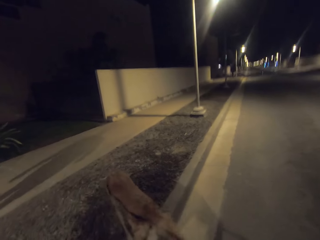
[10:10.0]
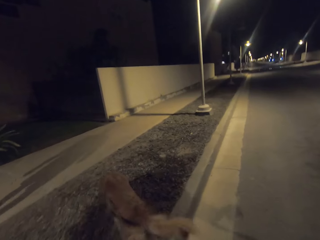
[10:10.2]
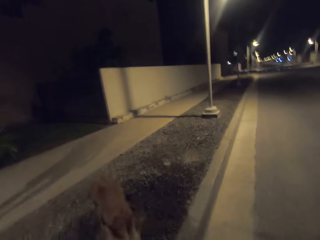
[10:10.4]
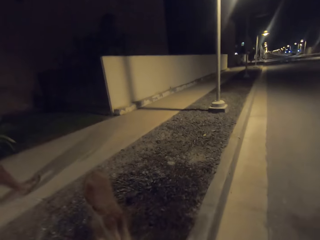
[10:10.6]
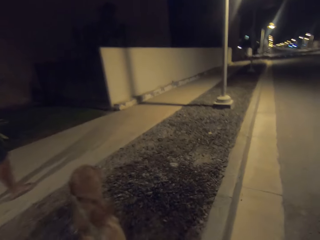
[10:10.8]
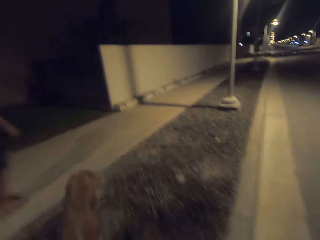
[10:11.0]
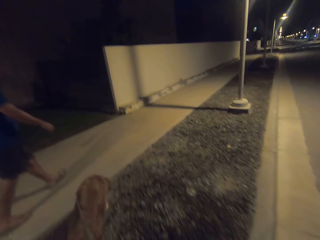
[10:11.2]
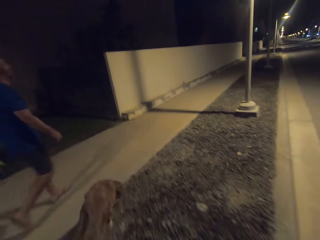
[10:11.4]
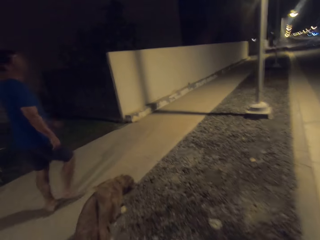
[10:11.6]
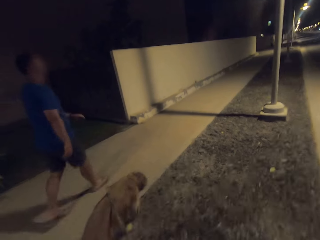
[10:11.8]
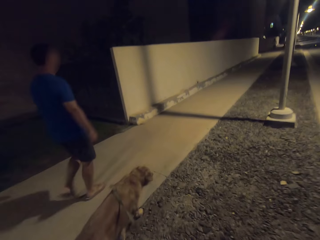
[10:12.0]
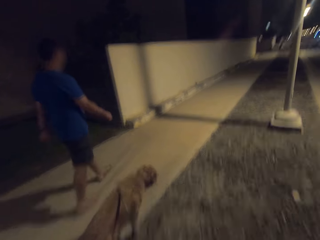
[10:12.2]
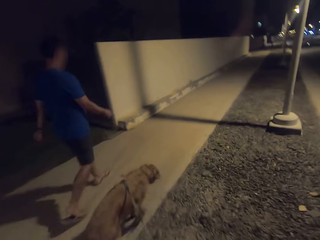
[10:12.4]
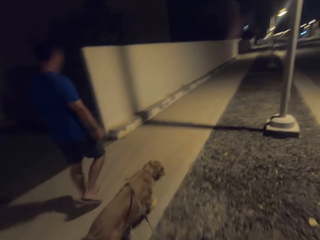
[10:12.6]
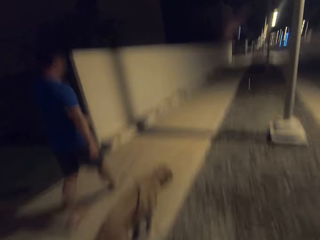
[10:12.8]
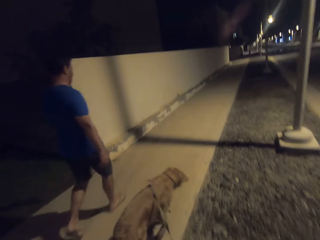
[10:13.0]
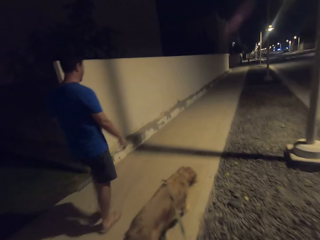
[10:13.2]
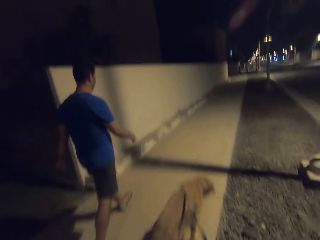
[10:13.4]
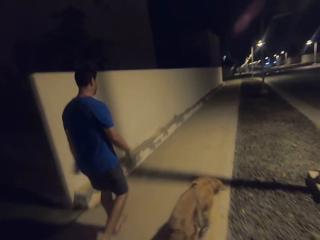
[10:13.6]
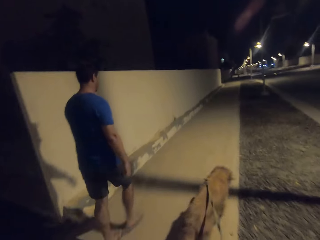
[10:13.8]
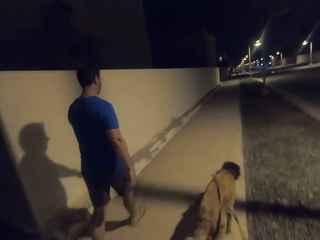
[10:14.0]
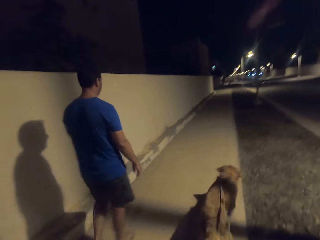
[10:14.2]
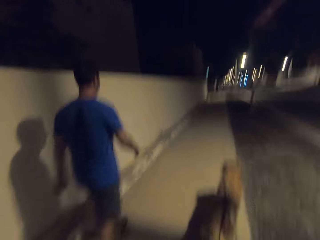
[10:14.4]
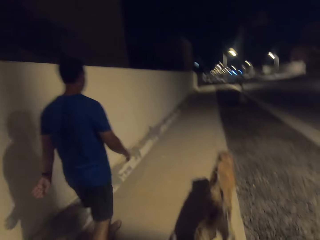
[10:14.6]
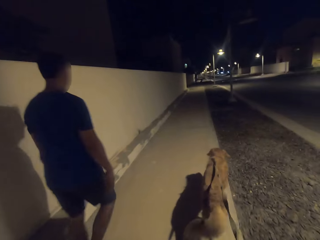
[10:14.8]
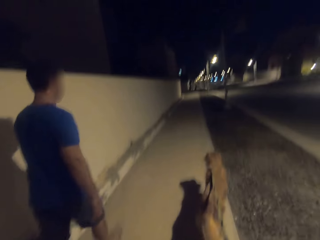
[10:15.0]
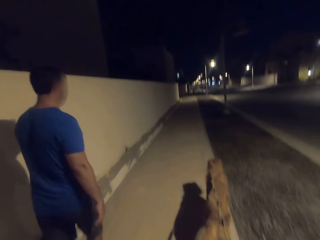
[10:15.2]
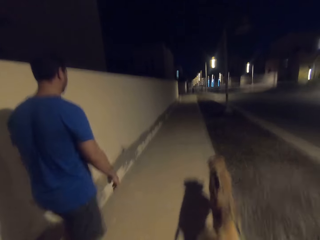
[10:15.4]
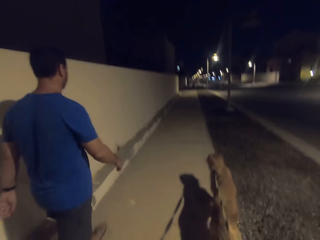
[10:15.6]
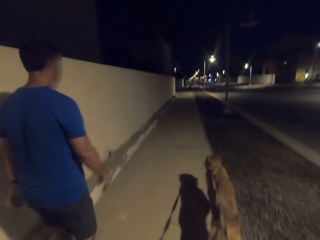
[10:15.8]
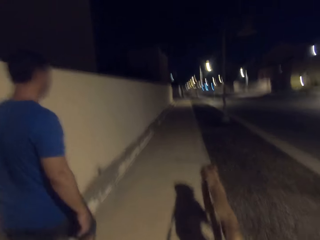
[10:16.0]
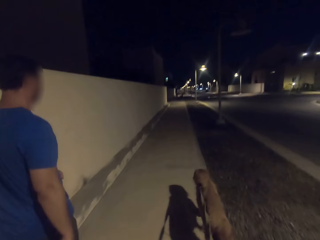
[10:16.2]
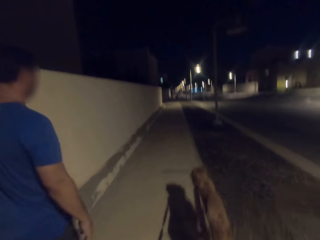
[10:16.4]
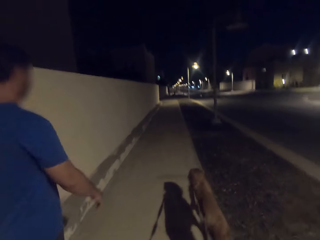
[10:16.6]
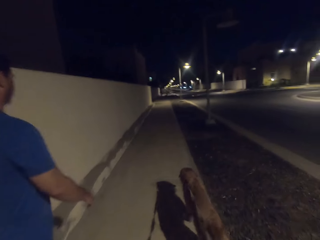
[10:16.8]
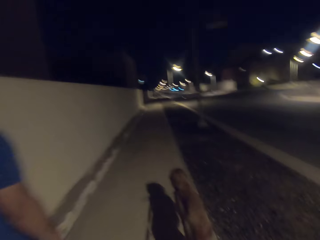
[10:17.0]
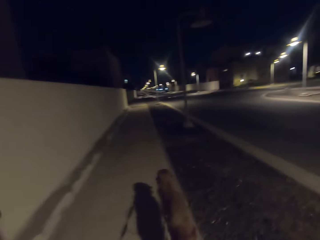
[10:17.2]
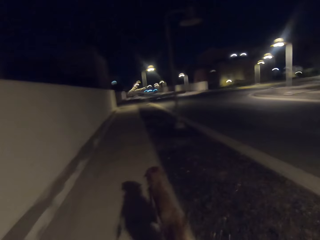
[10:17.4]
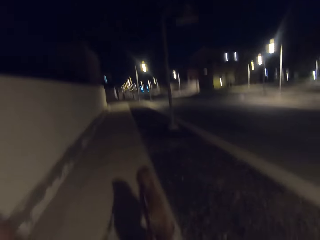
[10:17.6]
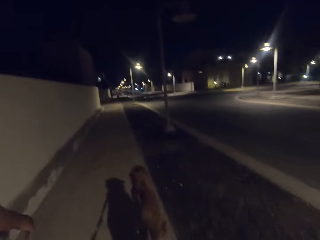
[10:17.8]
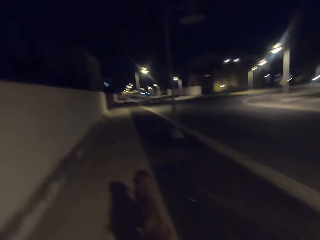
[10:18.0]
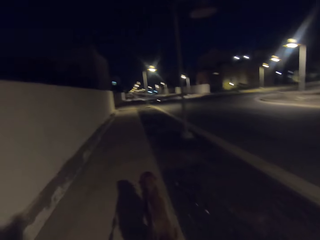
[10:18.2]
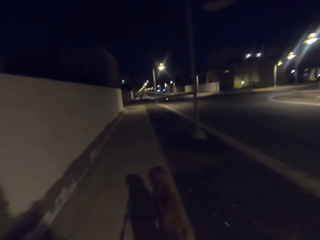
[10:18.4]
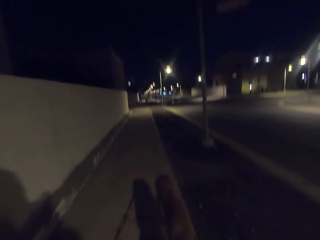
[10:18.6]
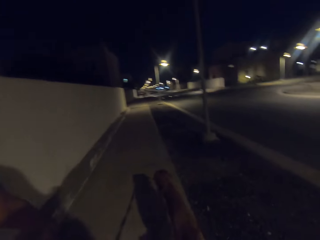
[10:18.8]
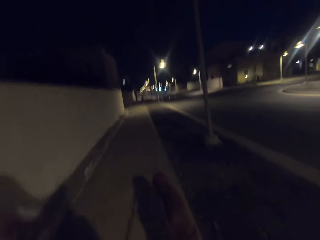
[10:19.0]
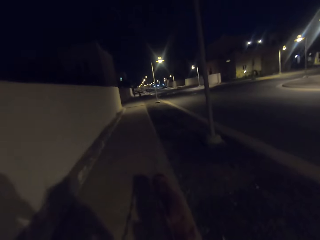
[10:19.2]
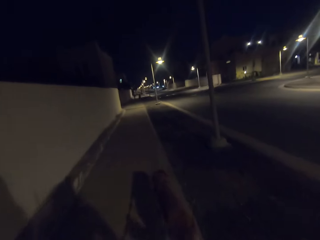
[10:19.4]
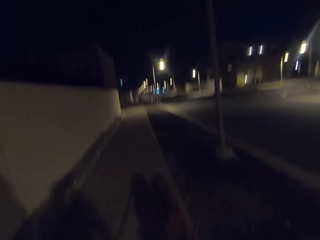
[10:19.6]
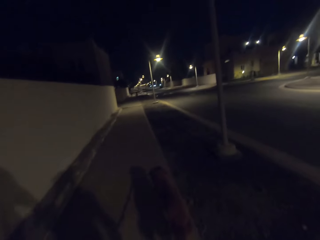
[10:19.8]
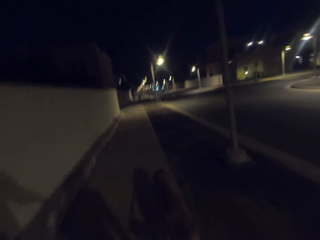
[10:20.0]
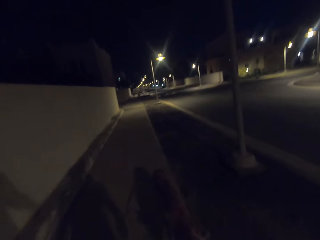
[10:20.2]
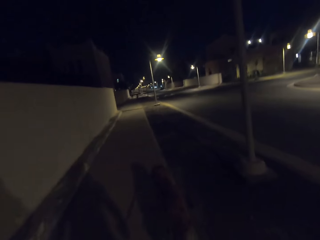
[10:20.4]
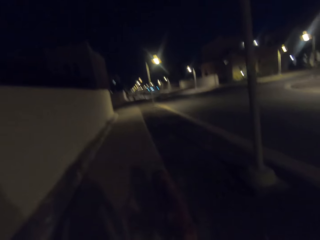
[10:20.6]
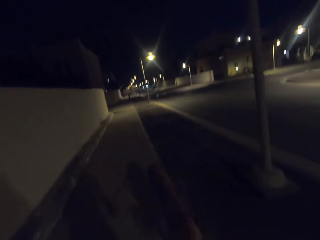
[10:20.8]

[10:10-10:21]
A person walks on the walkway. The camera wearer follows the person. They walk the dog on the sidewalk.

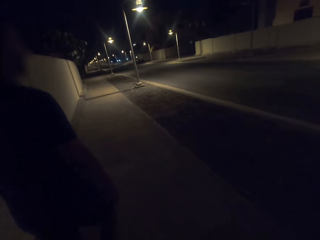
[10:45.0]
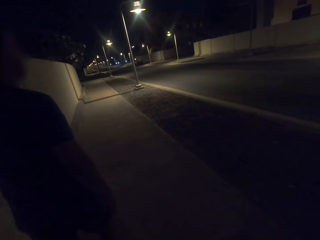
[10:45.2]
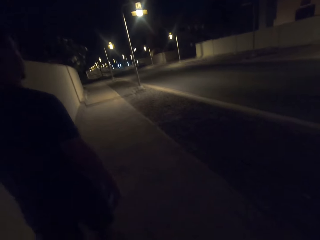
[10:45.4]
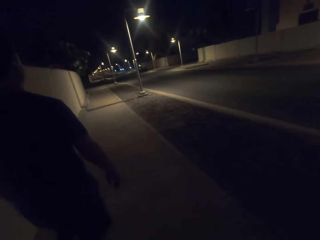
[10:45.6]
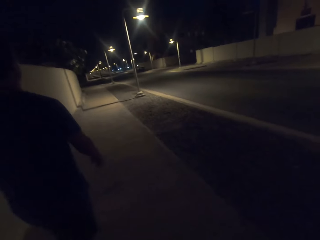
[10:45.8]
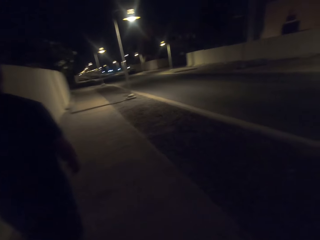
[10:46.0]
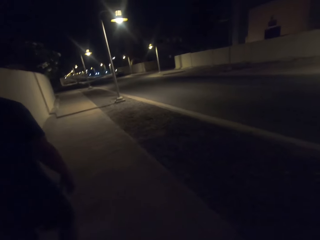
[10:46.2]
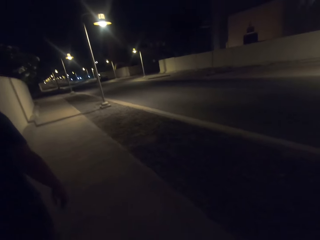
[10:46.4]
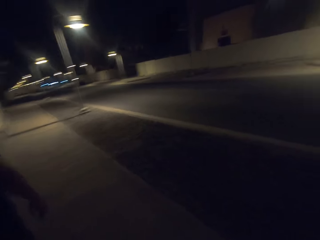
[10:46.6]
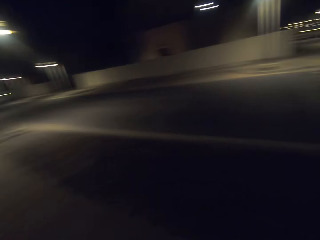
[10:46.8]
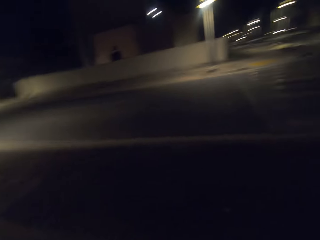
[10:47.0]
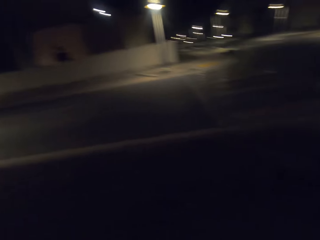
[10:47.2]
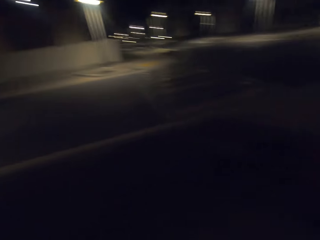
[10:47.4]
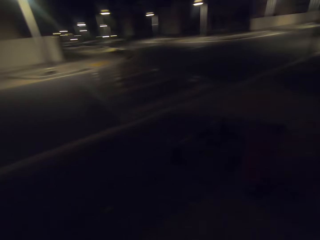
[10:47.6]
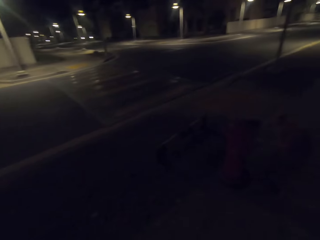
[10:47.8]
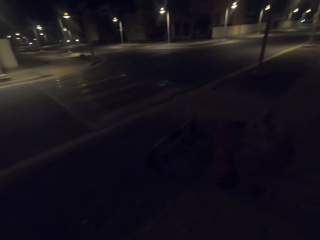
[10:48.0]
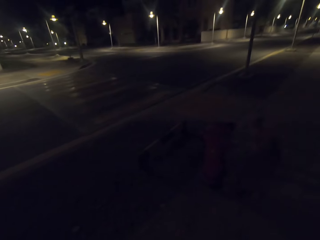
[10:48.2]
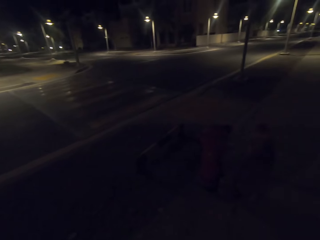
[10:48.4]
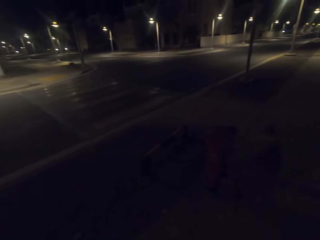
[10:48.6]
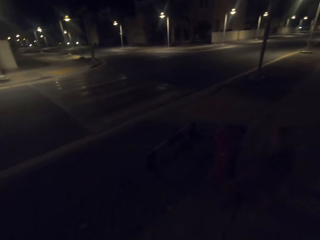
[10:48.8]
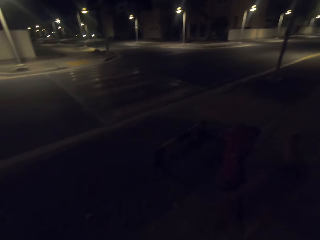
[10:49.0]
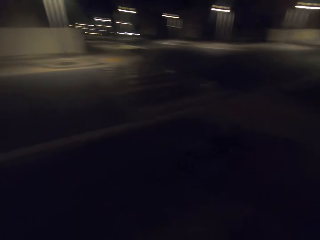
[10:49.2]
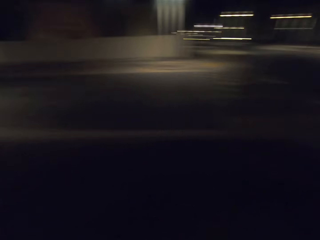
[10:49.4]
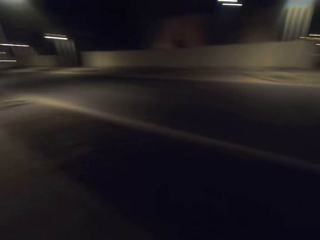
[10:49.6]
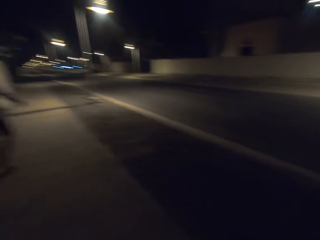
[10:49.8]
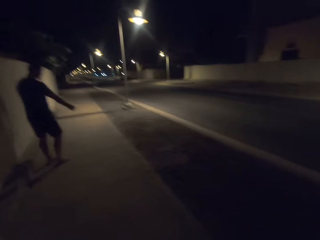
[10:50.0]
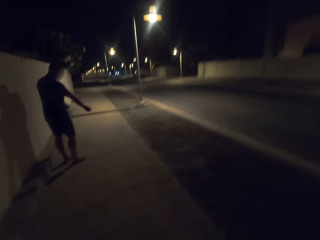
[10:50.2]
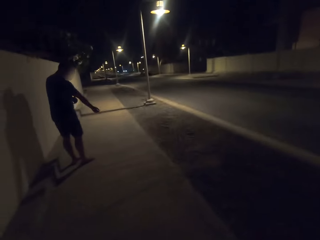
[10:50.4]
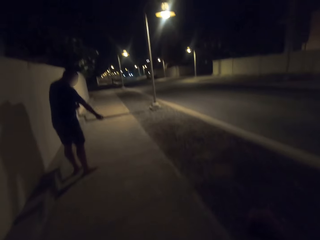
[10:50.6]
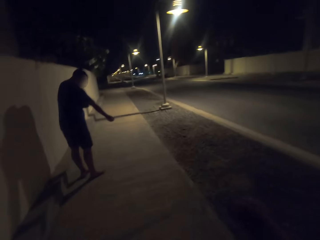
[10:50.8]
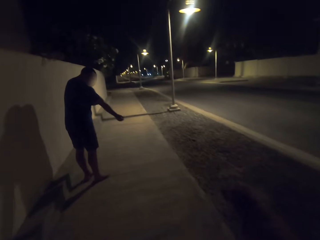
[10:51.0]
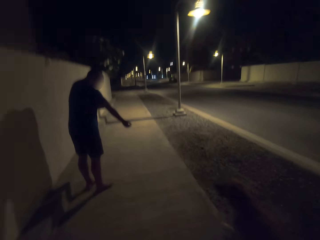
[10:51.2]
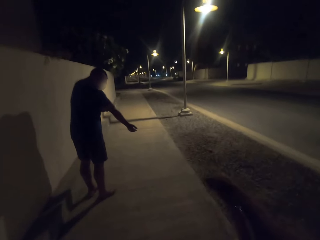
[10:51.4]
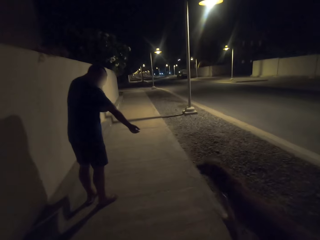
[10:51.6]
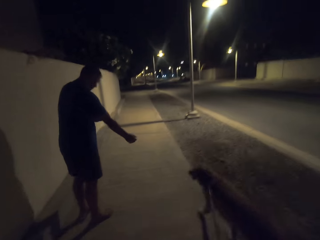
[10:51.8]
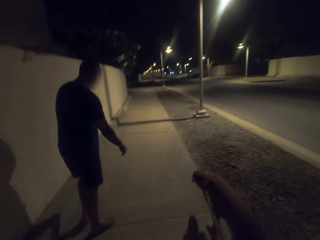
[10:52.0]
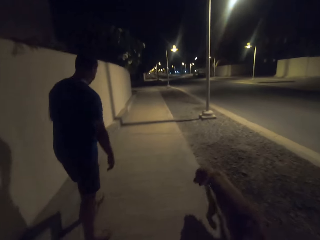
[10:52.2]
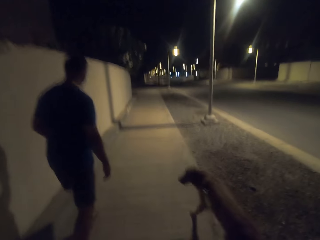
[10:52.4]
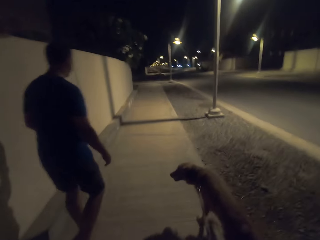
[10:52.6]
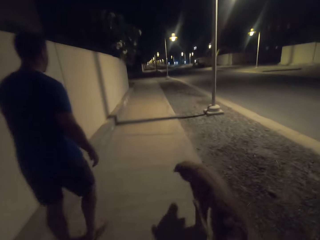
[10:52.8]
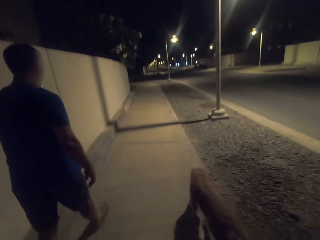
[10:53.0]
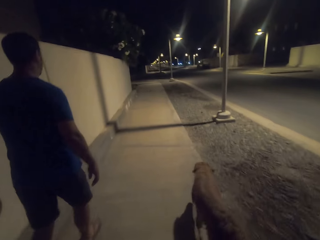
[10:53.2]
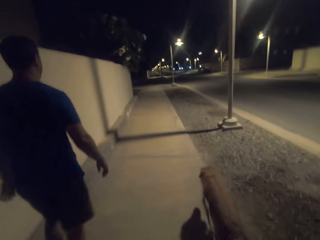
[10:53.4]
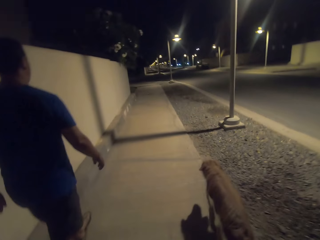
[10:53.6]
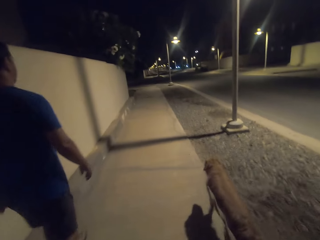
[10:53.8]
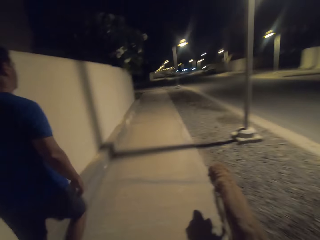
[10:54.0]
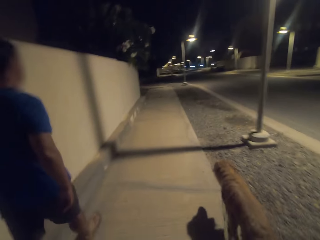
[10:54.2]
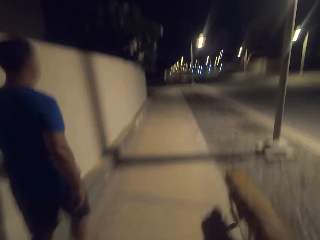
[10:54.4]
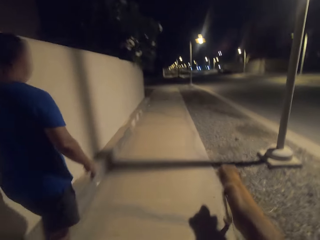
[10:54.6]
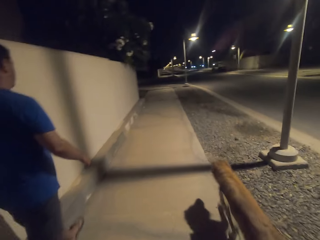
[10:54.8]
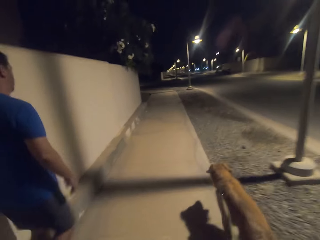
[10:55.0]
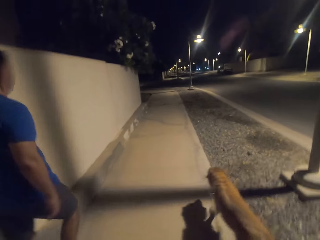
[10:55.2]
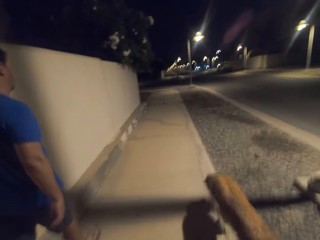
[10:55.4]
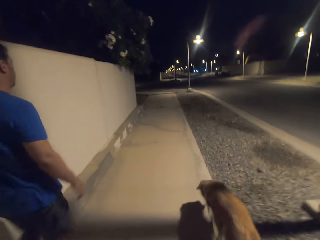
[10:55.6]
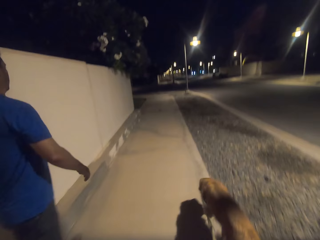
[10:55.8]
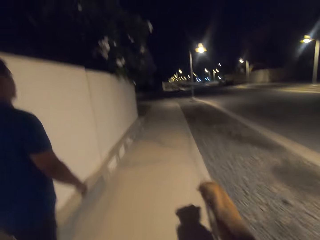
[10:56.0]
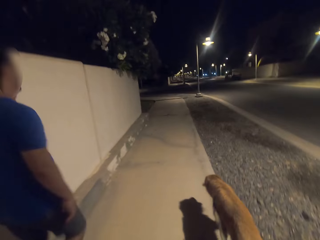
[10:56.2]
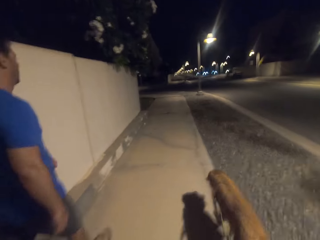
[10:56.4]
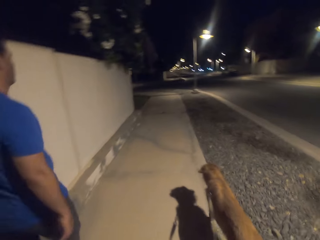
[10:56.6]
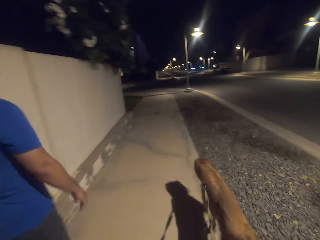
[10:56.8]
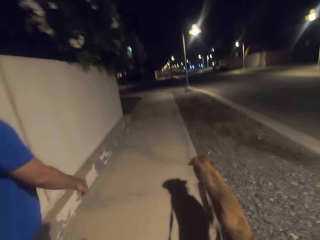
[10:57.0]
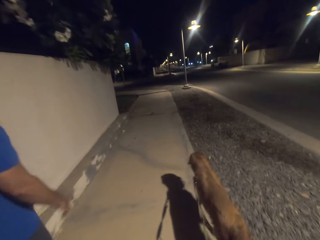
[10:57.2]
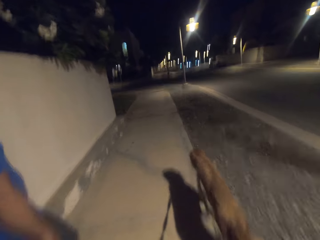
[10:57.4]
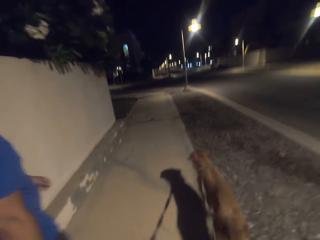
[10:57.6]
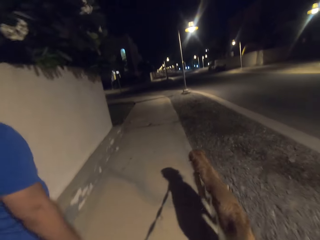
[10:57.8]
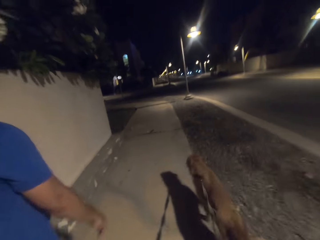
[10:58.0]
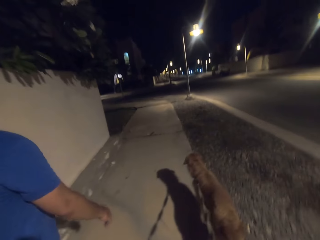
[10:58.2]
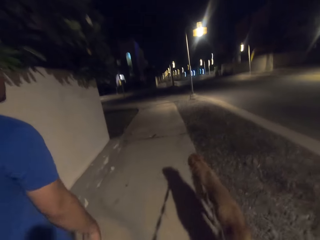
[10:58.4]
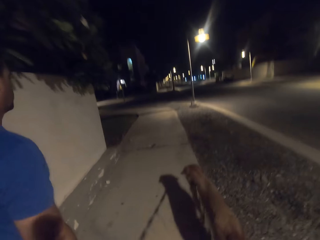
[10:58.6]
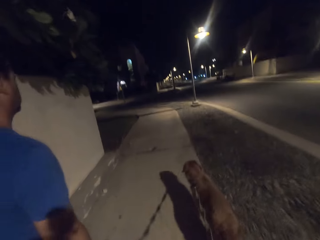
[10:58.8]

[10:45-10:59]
The camera wearer looks at the street lights. They walk the dog on the sidewalk. A man stares at his arm. The camera wearer walks the dog on the sidewalk.
